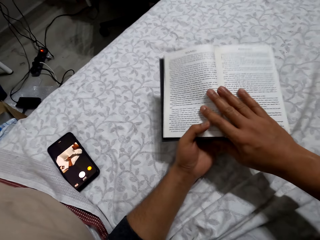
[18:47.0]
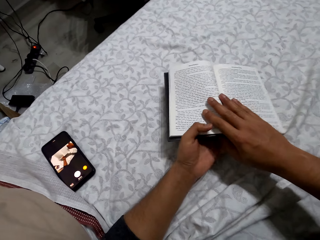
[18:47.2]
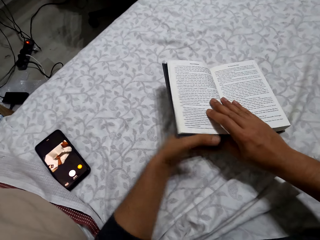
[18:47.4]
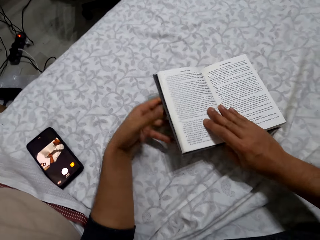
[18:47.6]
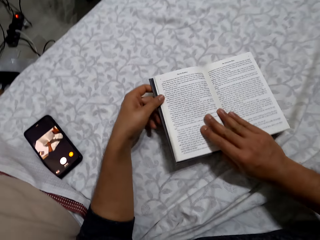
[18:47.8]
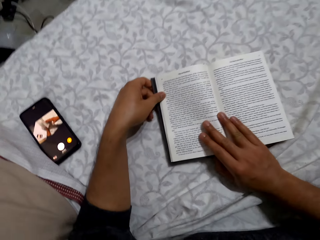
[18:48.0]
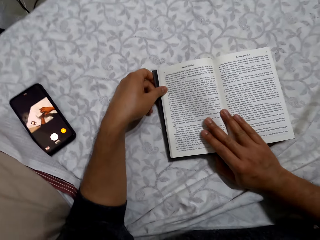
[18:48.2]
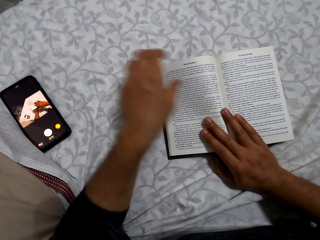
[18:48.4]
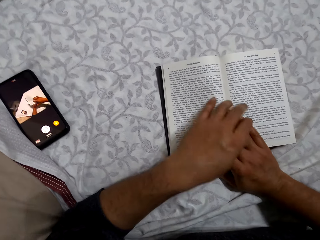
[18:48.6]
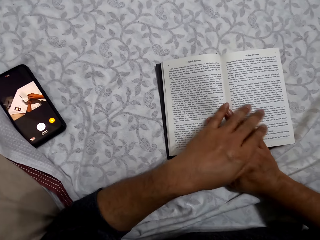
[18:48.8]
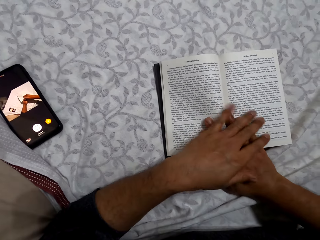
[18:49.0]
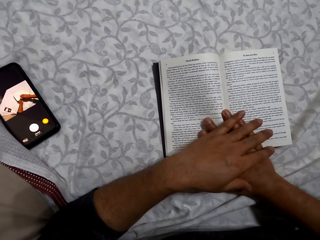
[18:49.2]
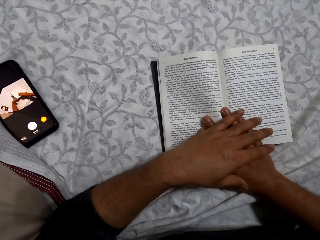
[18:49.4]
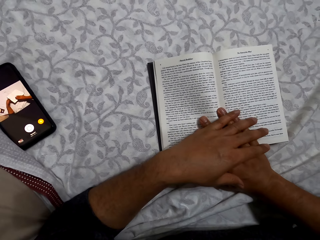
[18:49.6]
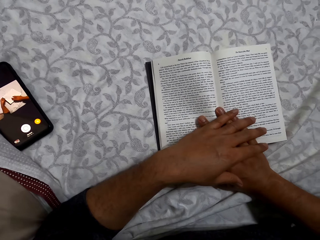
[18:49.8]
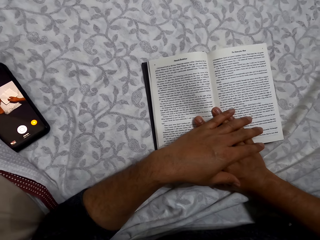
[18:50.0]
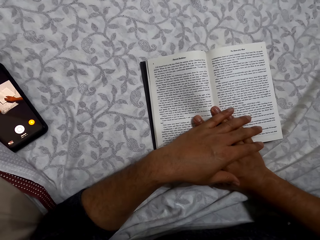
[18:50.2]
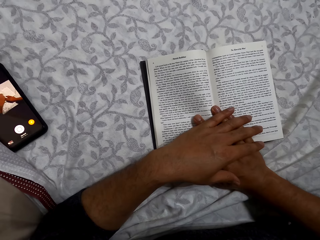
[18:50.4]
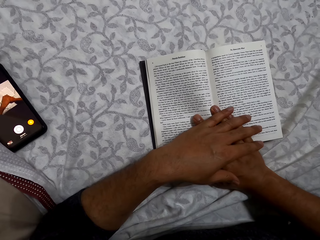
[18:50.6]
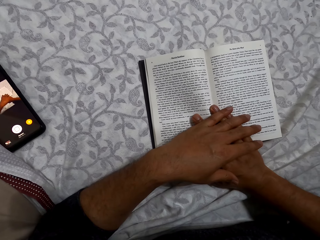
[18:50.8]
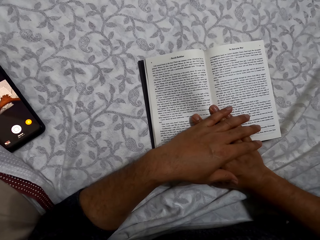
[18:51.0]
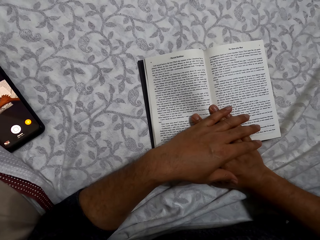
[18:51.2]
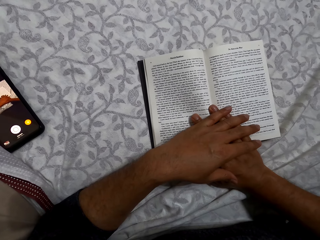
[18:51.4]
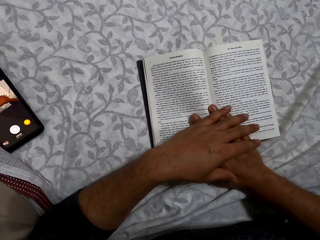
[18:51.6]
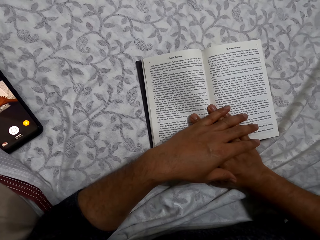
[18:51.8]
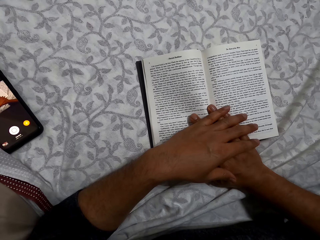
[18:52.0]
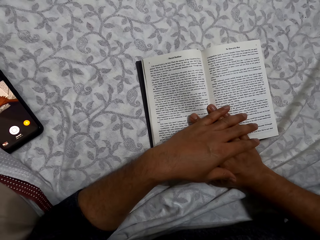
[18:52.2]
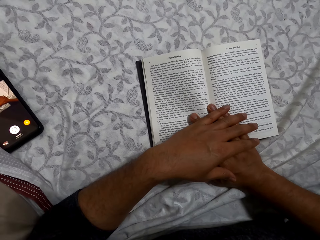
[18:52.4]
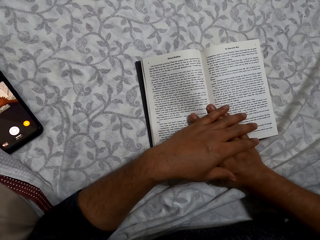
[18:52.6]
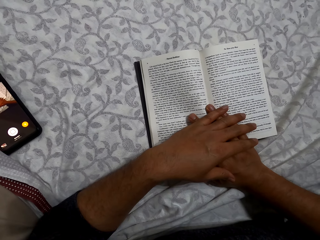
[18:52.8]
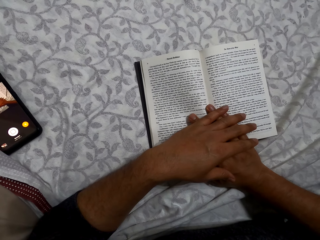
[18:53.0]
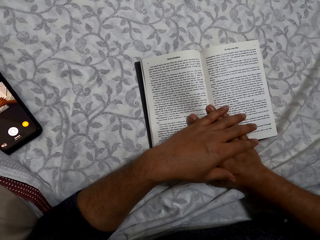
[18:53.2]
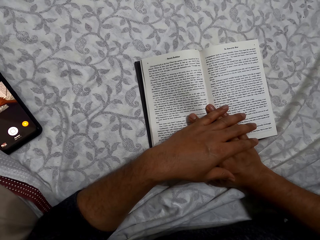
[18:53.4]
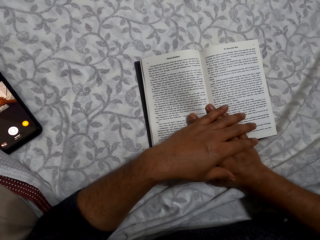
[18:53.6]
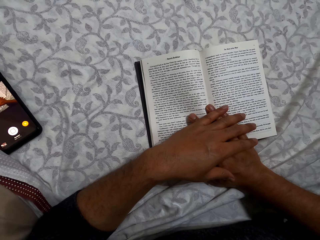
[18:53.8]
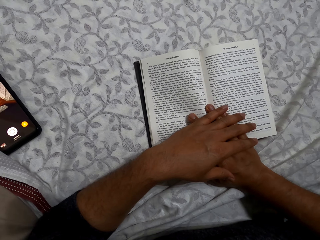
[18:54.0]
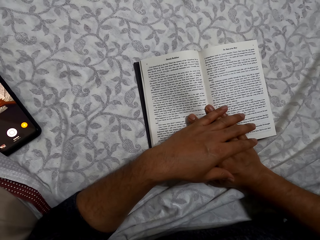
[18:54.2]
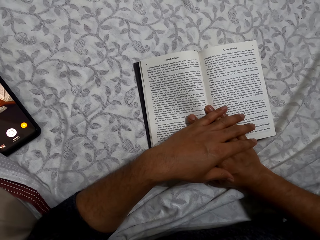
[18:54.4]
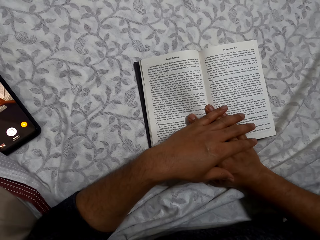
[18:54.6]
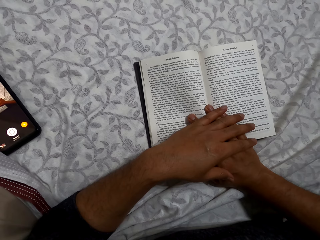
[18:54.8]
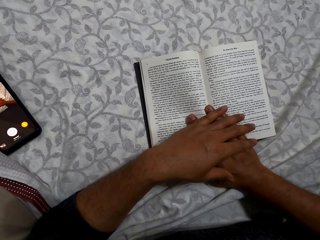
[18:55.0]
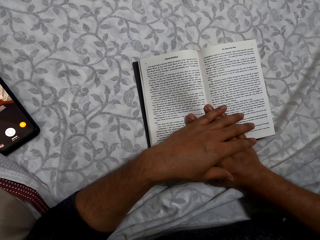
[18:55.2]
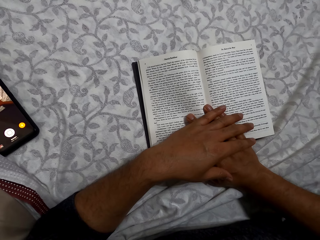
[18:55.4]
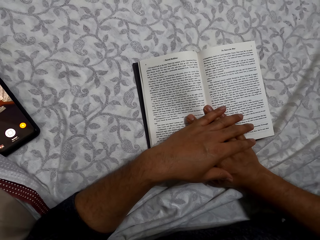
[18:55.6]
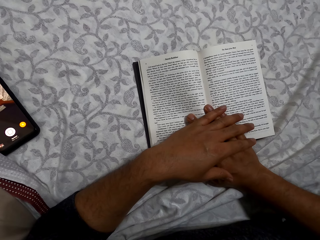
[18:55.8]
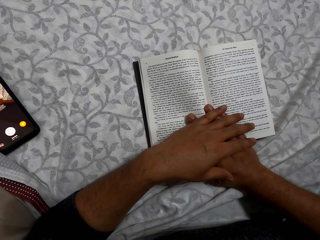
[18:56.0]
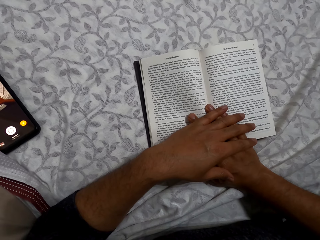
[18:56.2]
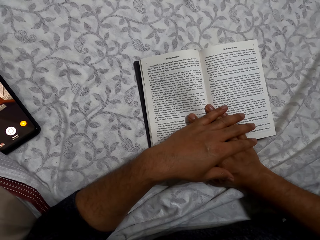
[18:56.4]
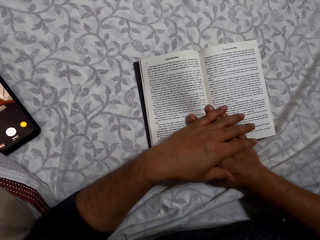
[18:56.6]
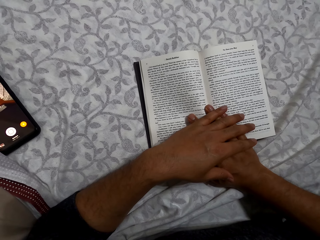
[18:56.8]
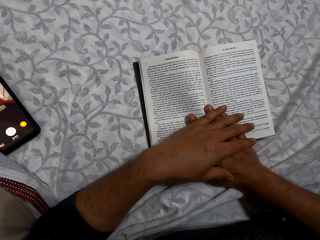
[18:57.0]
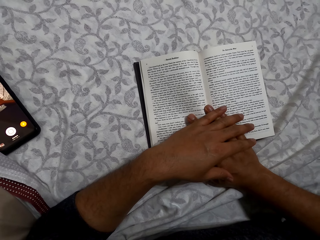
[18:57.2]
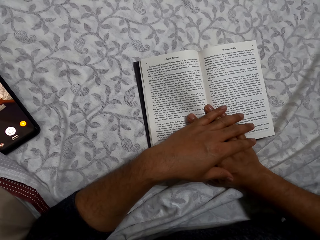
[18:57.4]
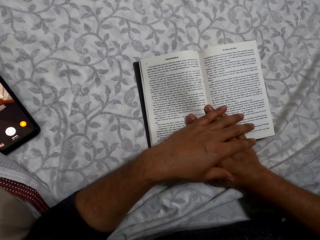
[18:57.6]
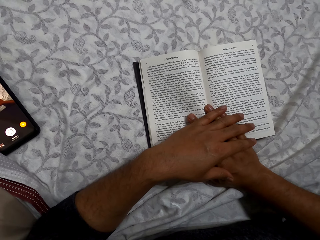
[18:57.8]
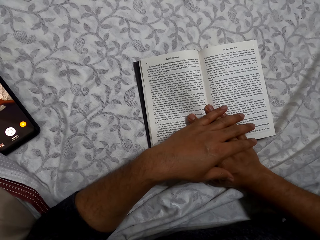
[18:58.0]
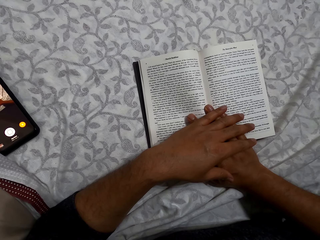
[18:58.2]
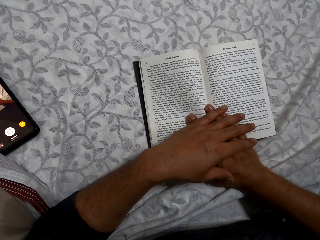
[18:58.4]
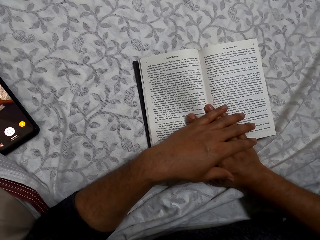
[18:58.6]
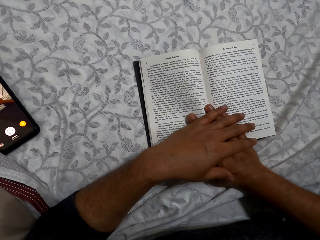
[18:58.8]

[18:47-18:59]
The camera wearer places the book on a bed. He adjusts the book on the bed. He places his left hand on the right hand. He presses the book with both hands. He reads the book.

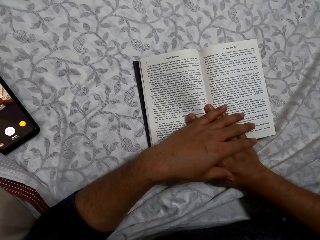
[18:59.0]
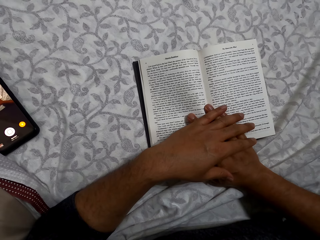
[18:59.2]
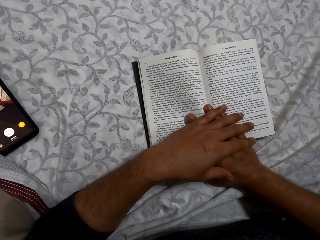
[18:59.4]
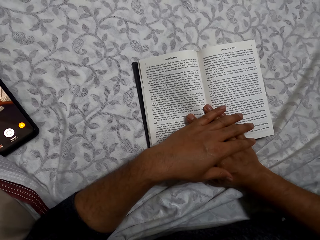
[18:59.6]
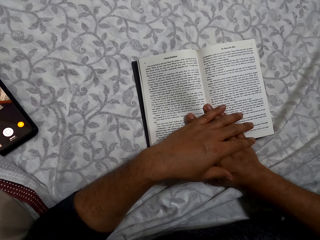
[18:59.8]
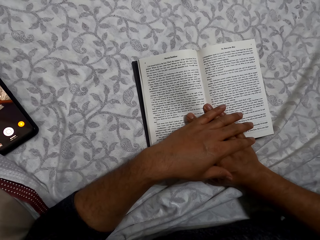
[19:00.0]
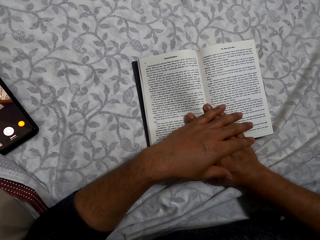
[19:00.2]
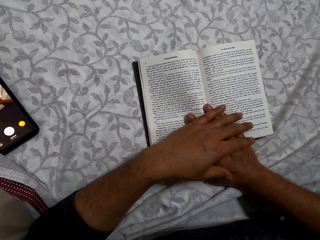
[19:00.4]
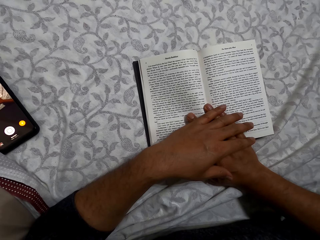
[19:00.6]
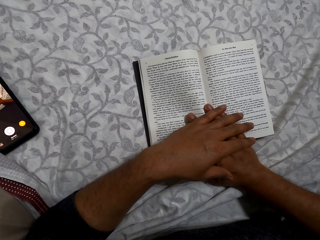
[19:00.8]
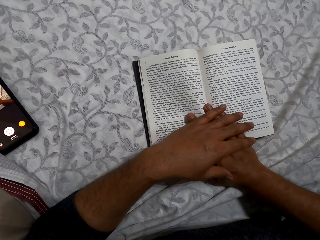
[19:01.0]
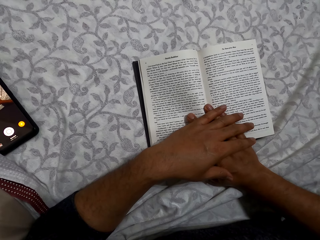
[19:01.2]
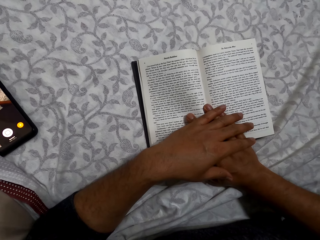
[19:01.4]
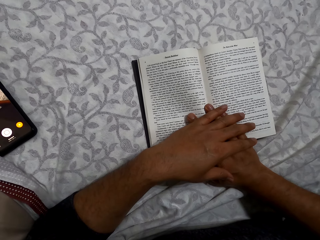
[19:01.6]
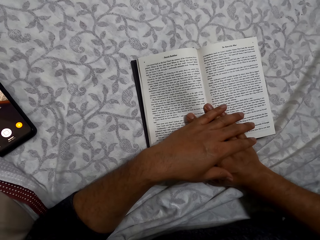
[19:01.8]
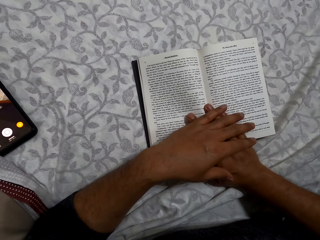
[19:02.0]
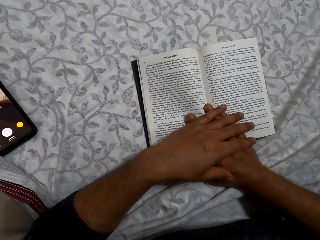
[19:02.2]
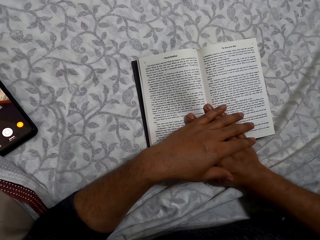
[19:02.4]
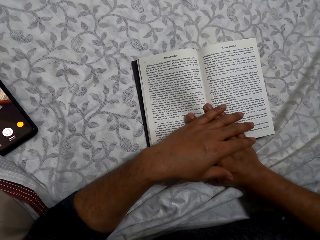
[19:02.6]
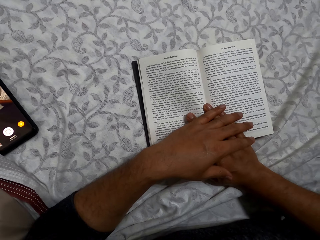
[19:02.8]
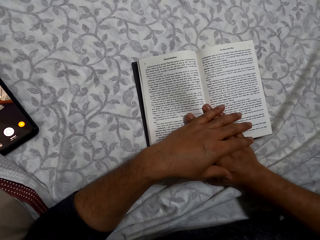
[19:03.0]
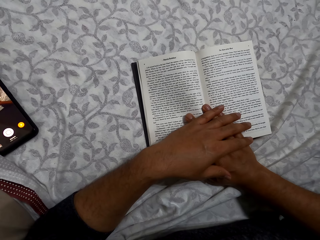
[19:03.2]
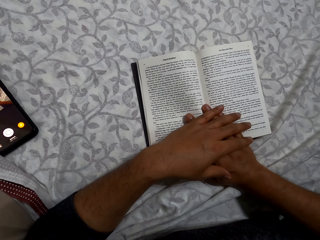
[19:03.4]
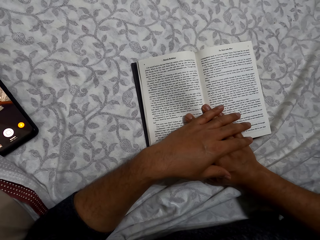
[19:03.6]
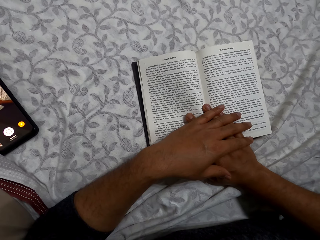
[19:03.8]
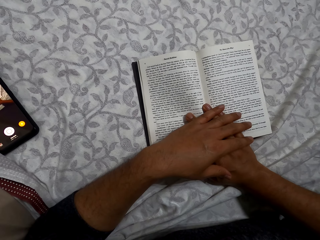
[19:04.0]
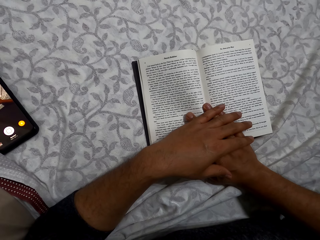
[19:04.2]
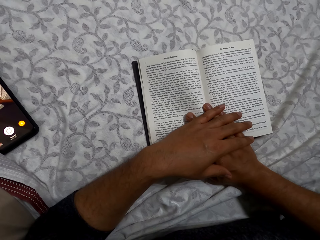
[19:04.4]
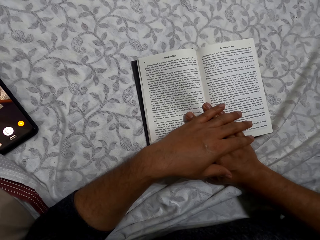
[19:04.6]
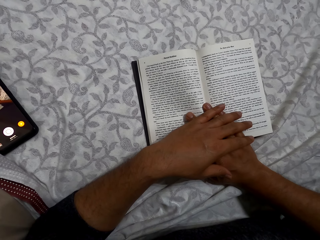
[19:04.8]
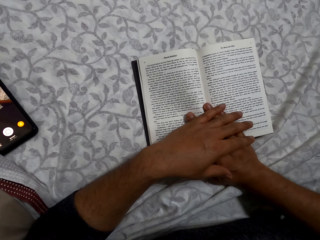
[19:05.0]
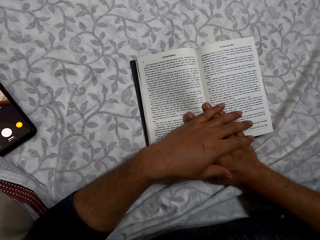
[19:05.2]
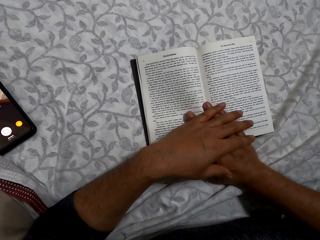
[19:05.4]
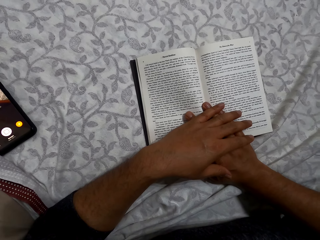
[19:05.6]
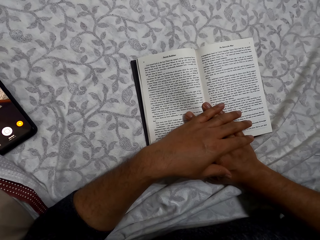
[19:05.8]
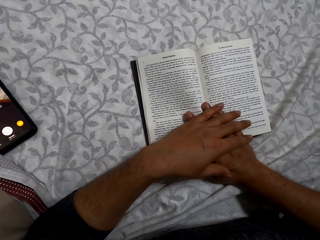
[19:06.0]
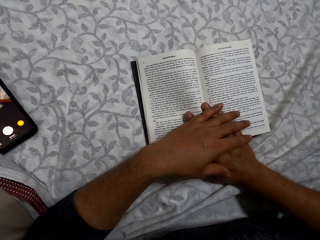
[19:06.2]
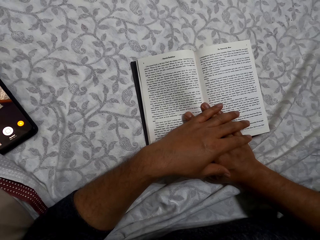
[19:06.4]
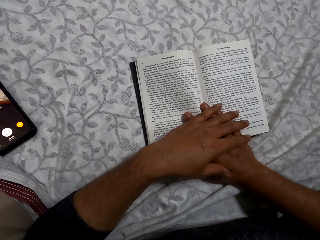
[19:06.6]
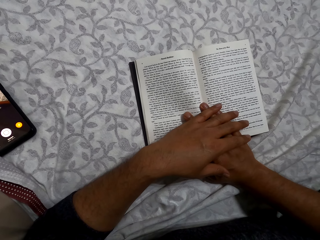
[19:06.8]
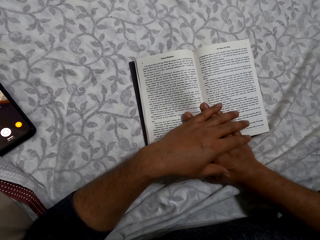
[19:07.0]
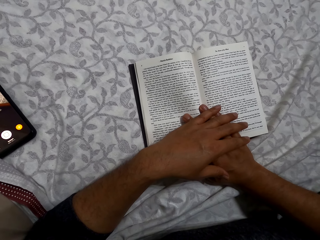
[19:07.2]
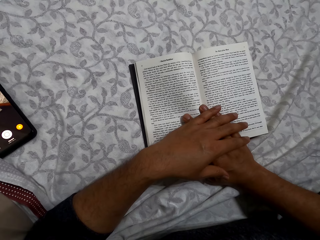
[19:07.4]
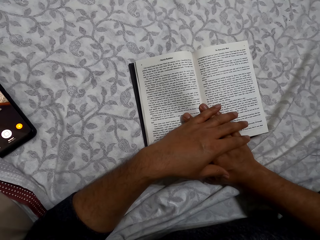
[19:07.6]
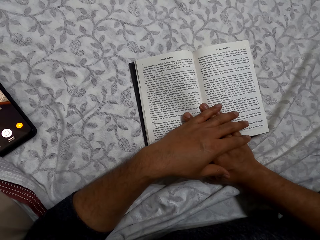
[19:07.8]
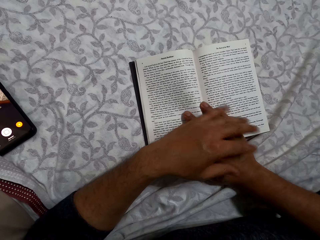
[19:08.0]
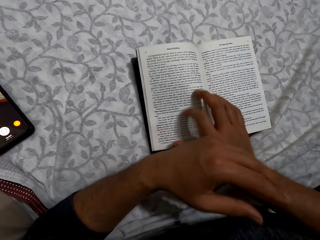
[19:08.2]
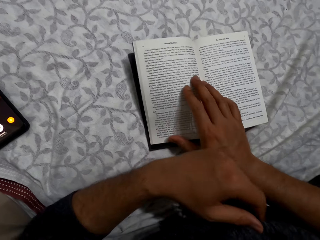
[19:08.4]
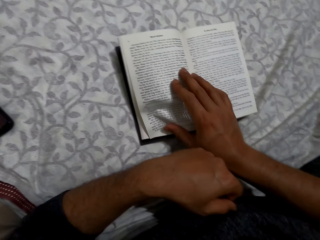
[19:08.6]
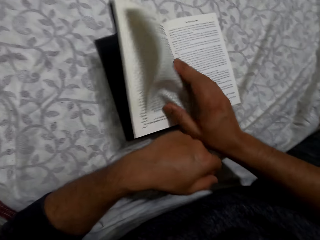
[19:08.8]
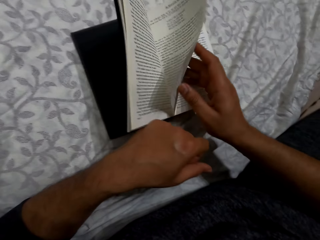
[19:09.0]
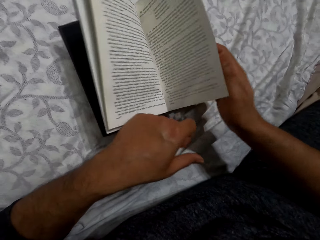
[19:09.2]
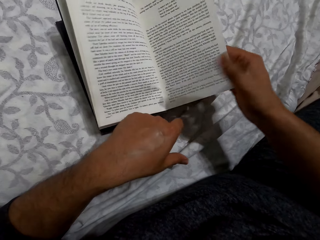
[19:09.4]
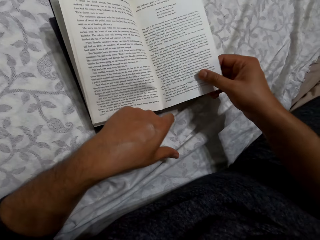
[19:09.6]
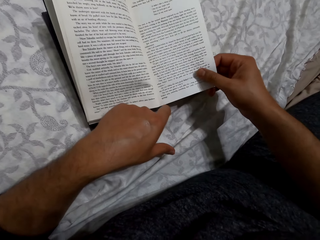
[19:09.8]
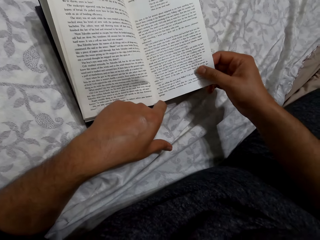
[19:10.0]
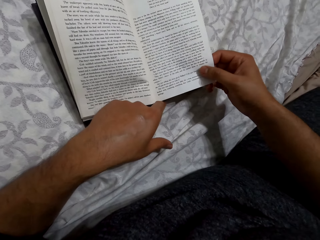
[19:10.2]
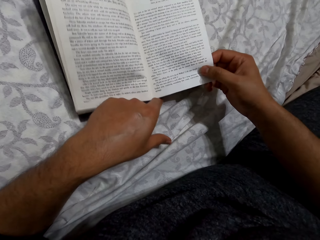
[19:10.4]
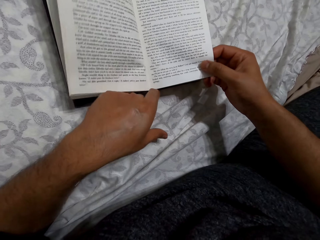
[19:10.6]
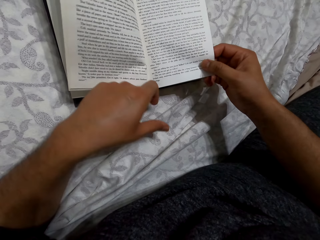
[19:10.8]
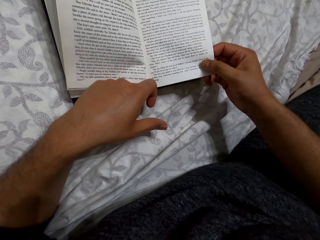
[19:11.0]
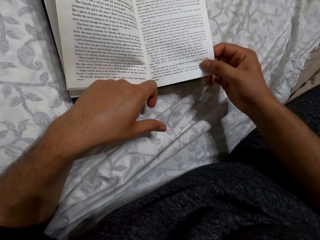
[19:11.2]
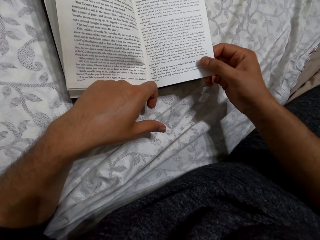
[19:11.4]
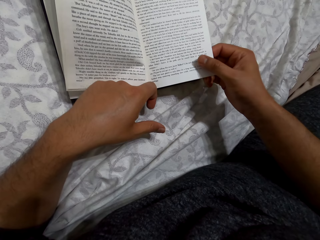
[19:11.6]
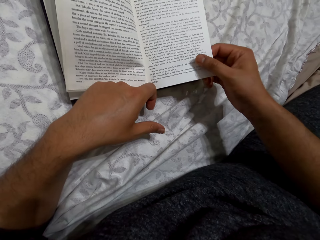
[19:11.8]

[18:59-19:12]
The camera wearer lifts his left hand from the right hand. He flips the book. He reads the book.
